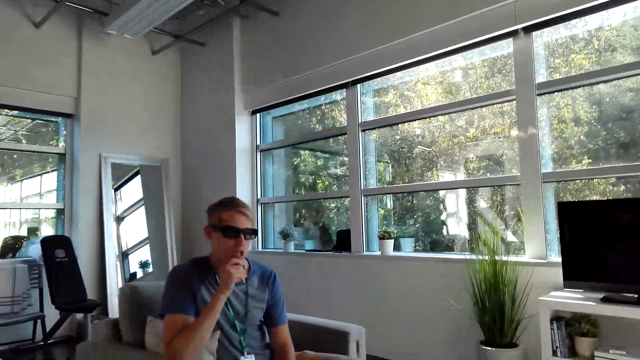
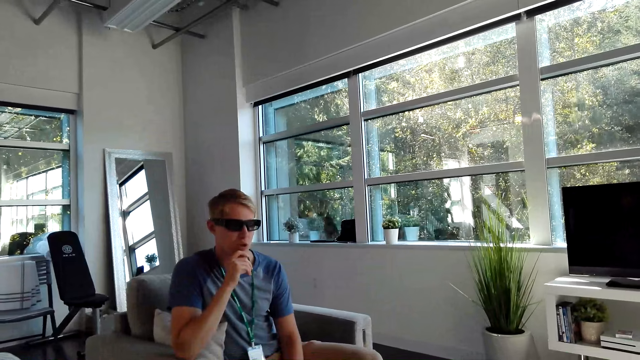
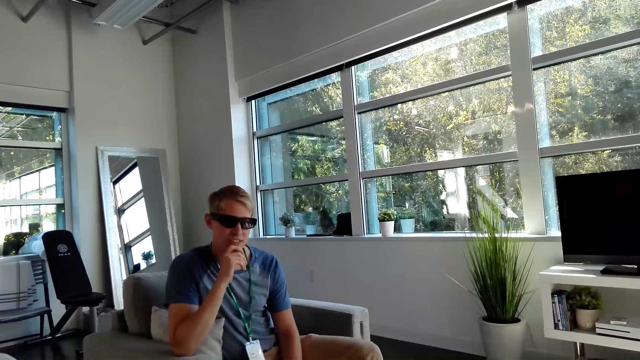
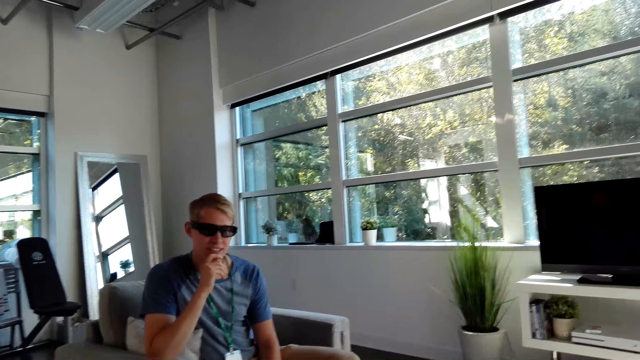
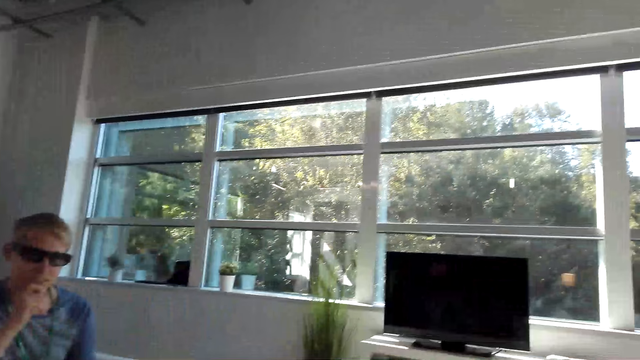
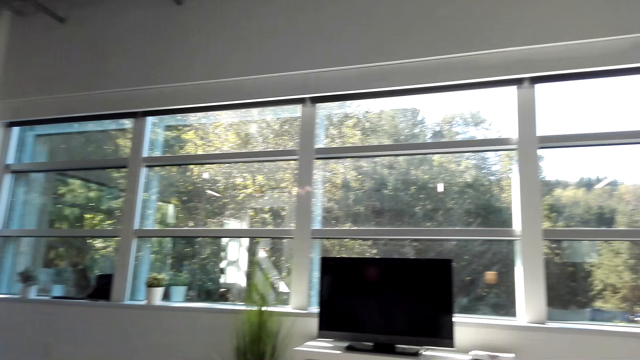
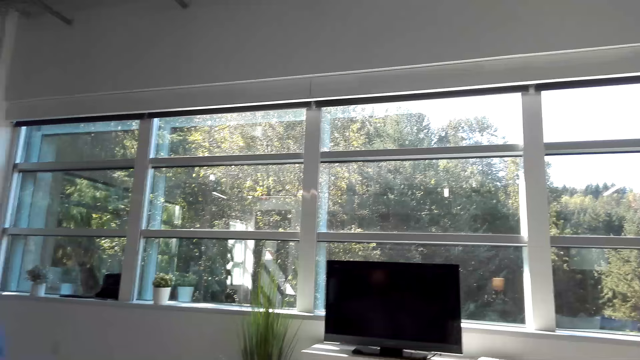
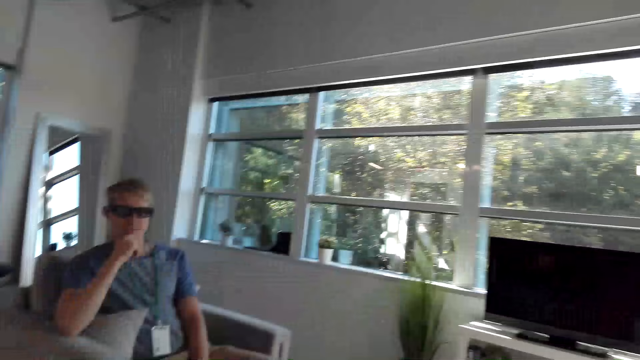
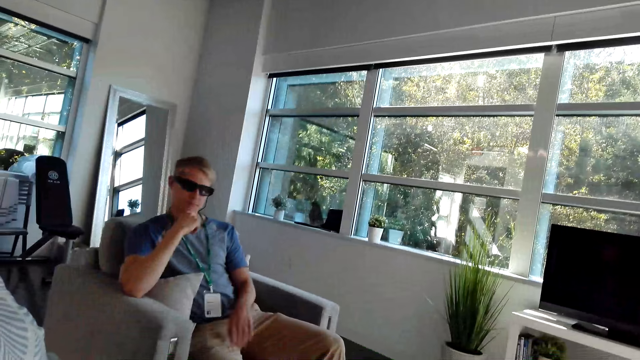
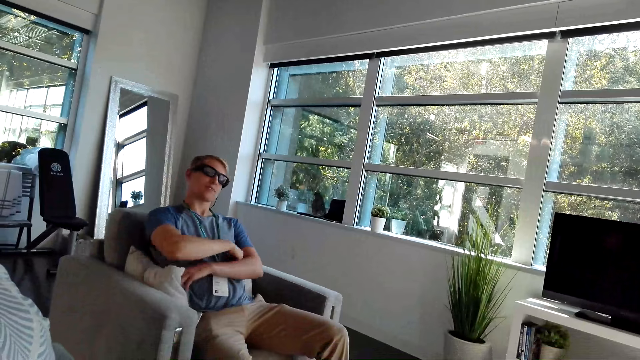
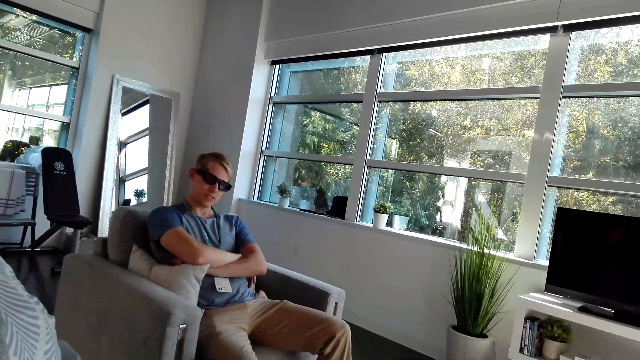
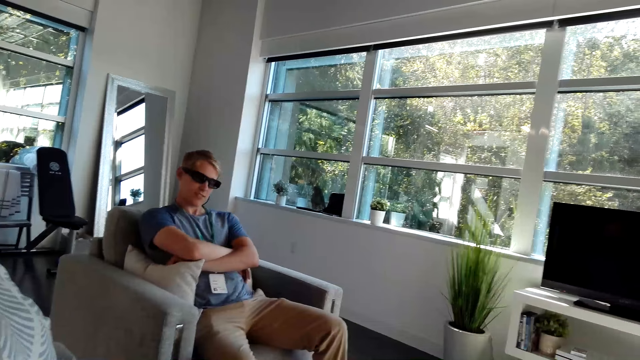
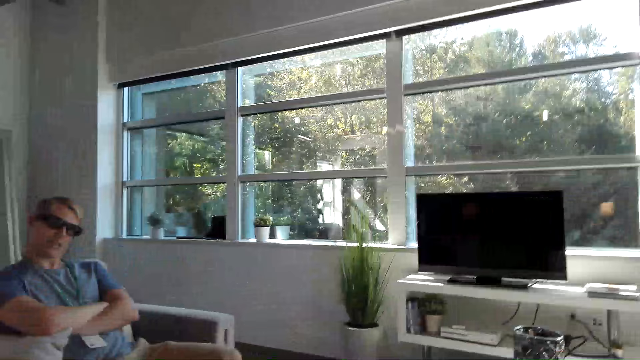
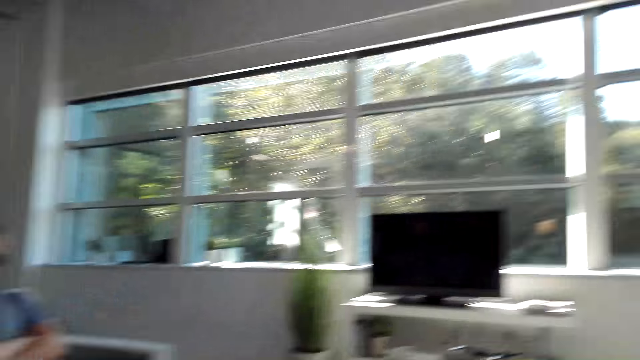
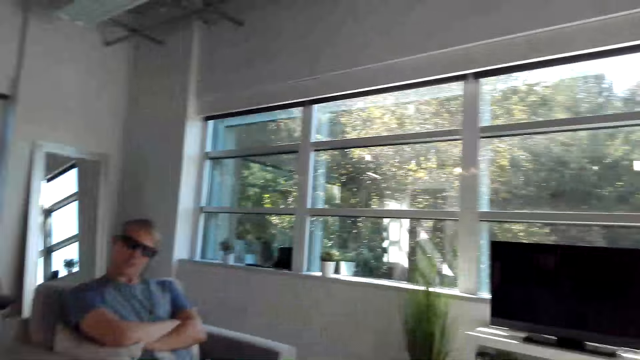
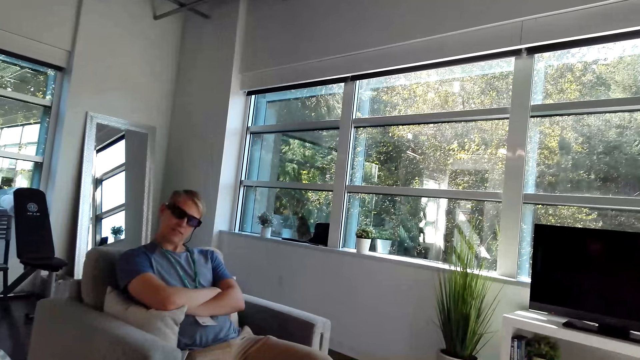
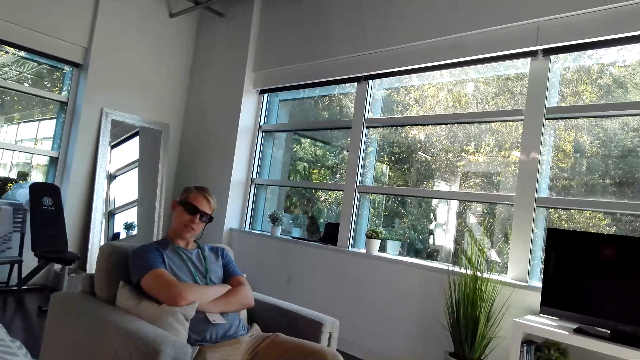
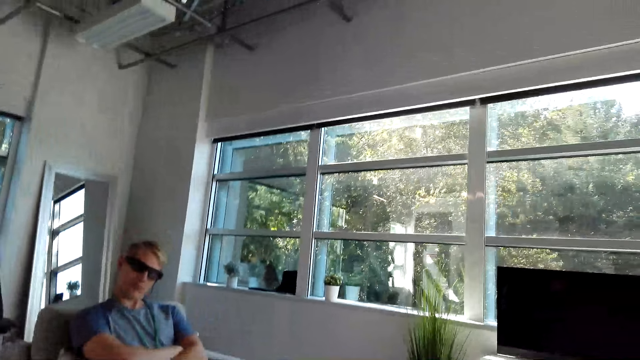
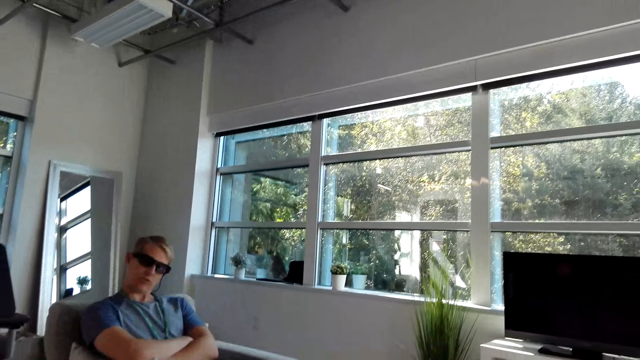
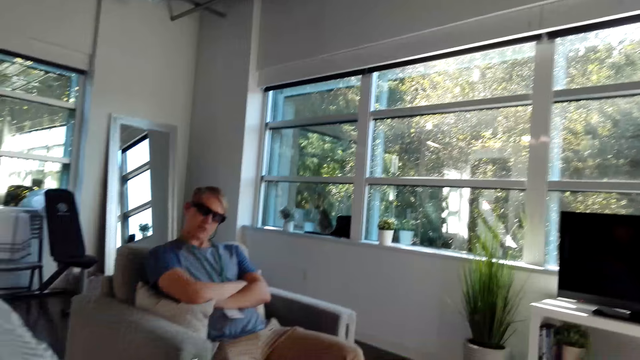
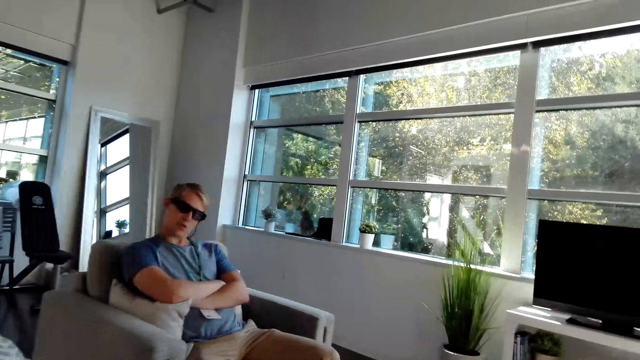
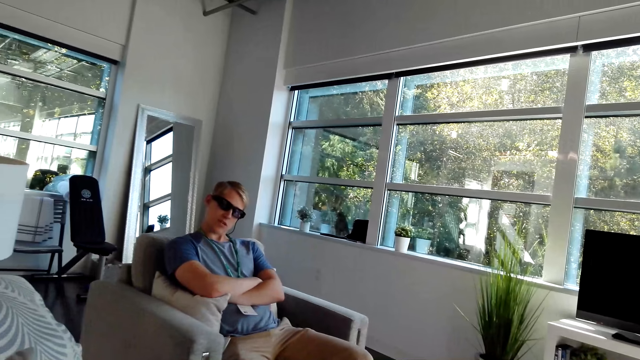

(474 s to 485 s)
A man folds his hands. The camera wearer converses with the man.

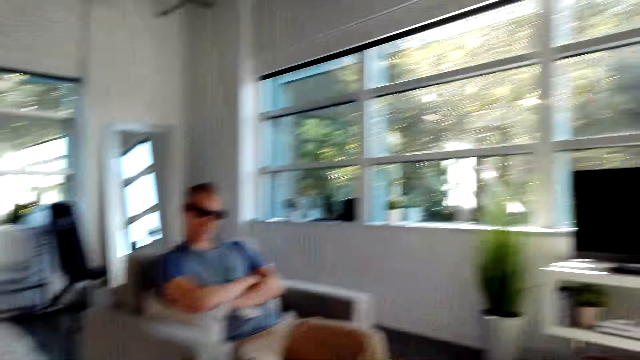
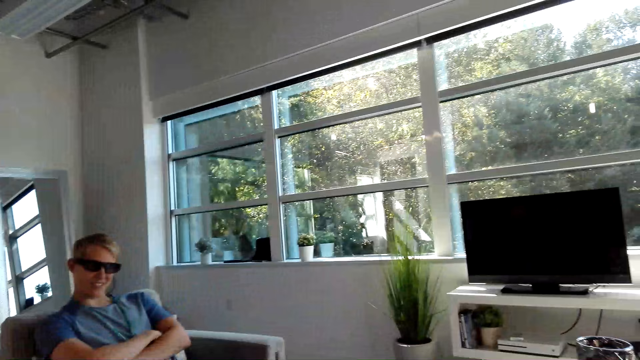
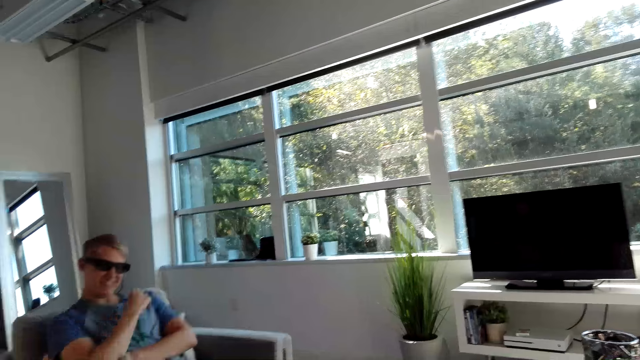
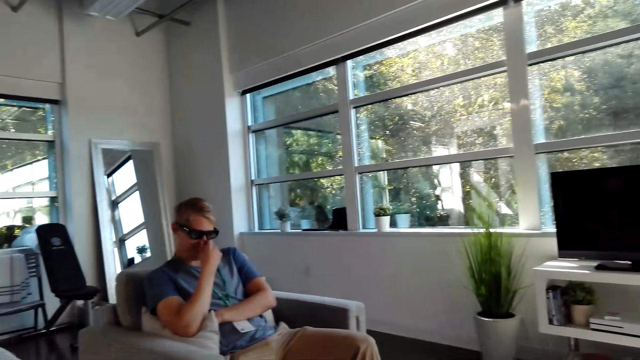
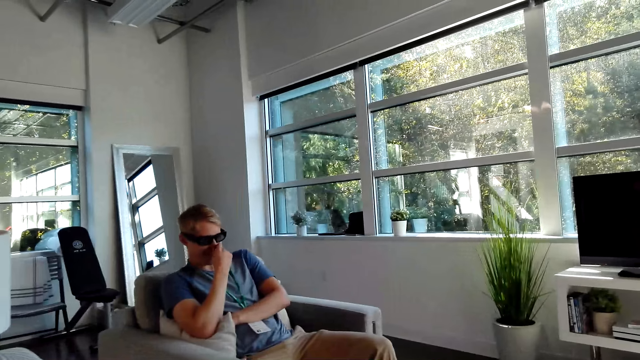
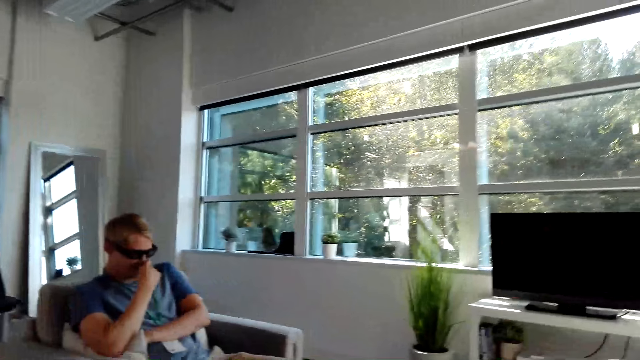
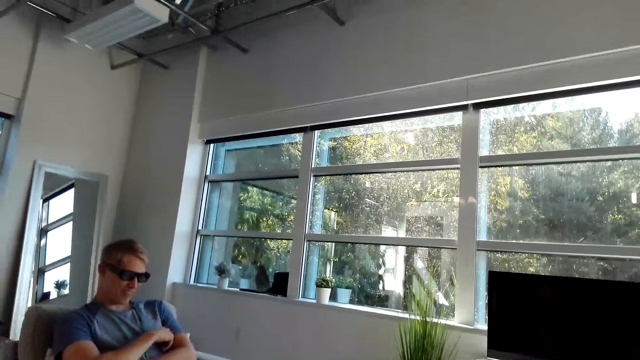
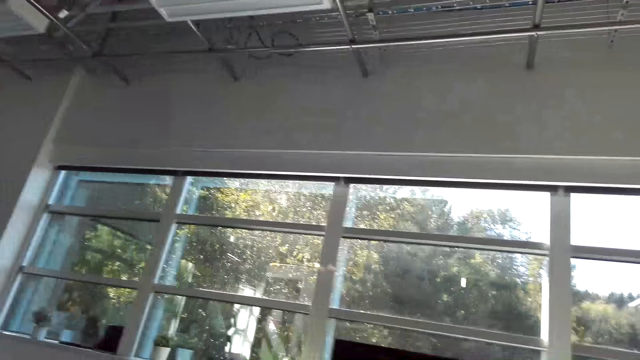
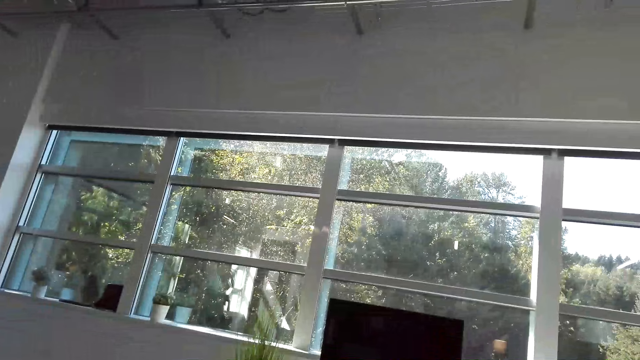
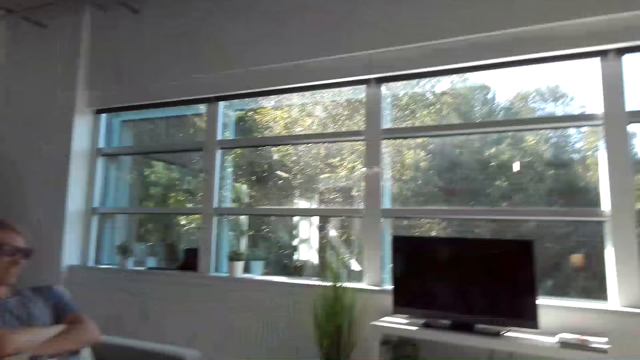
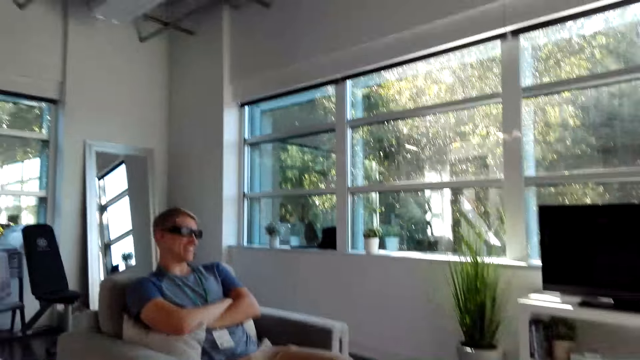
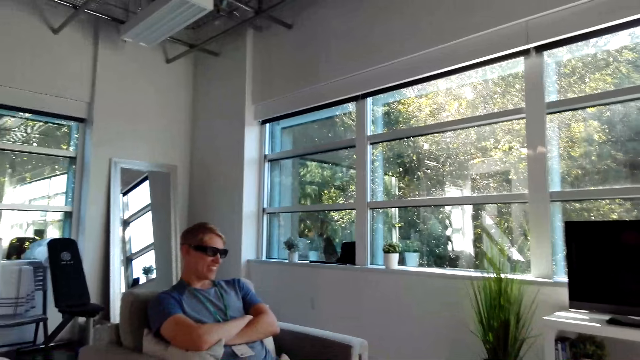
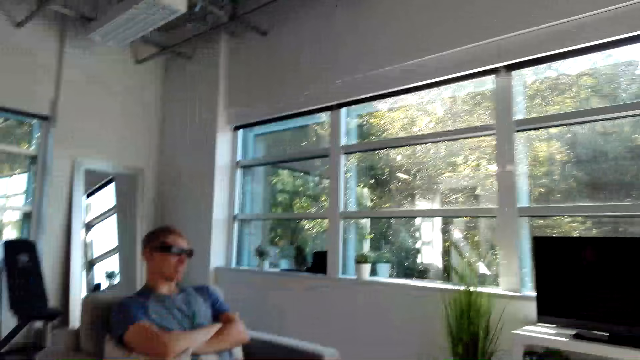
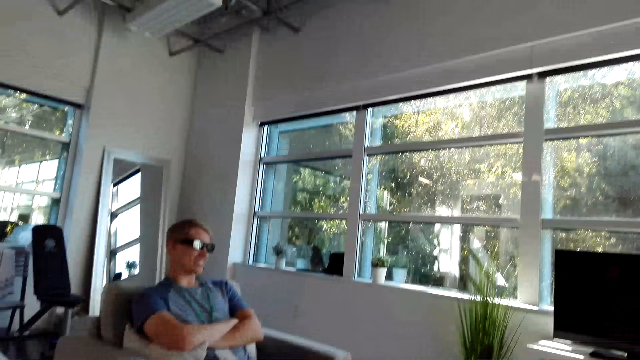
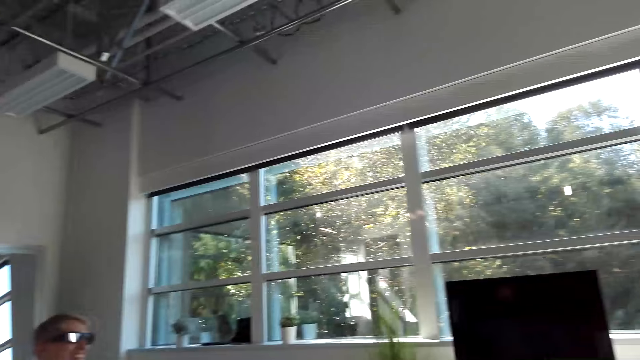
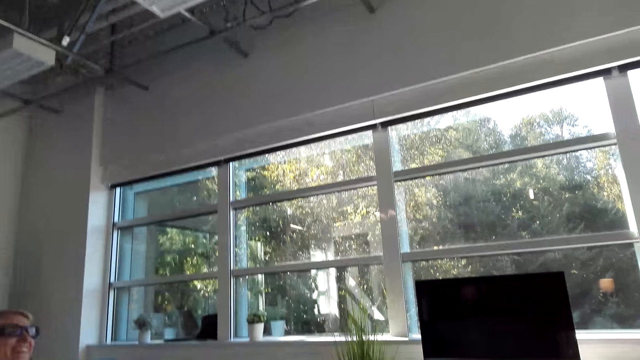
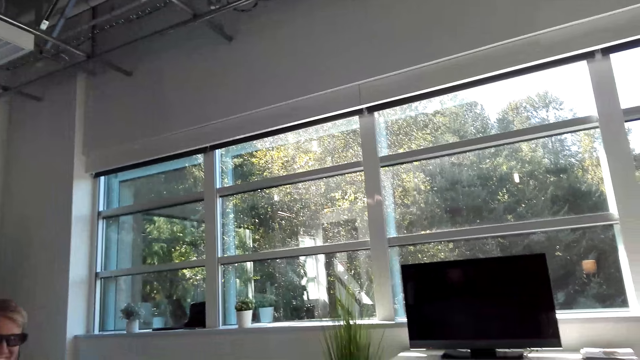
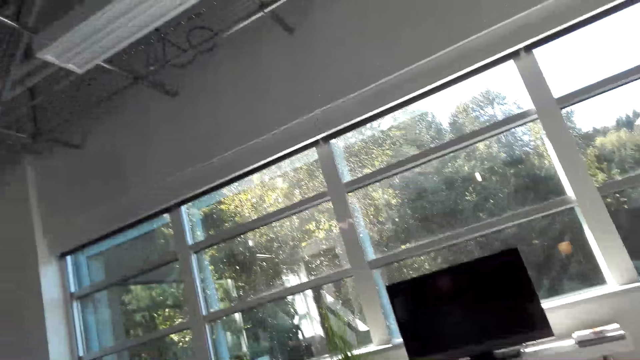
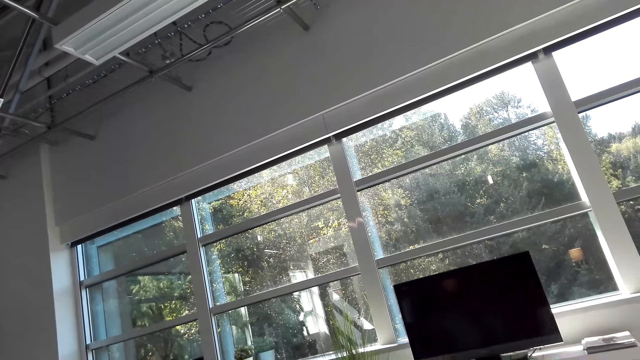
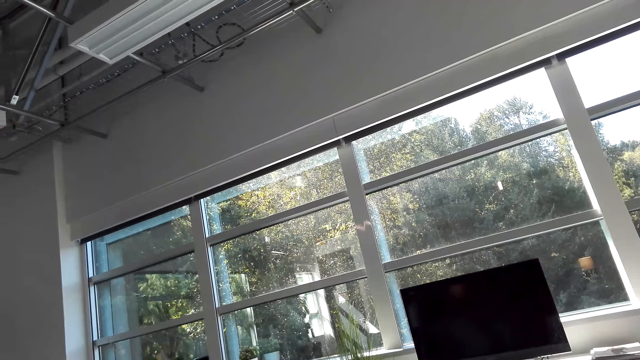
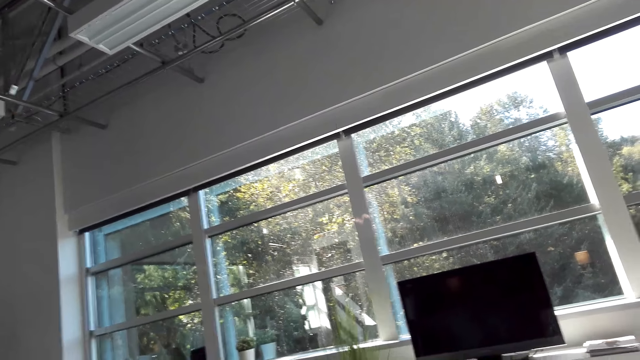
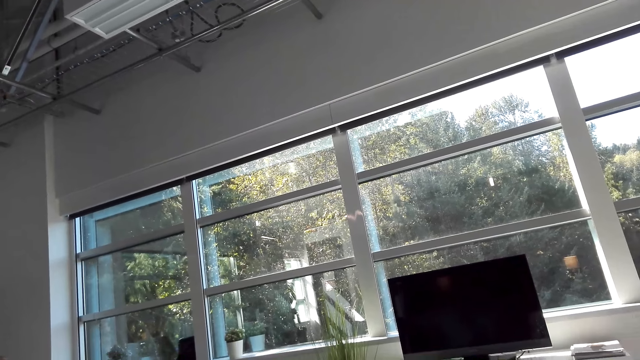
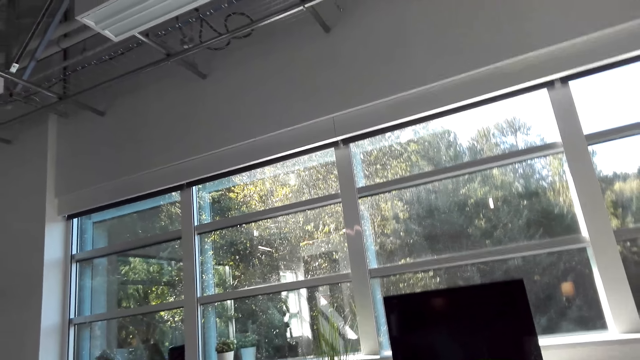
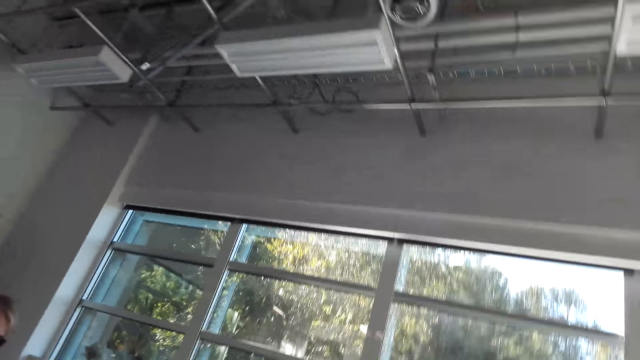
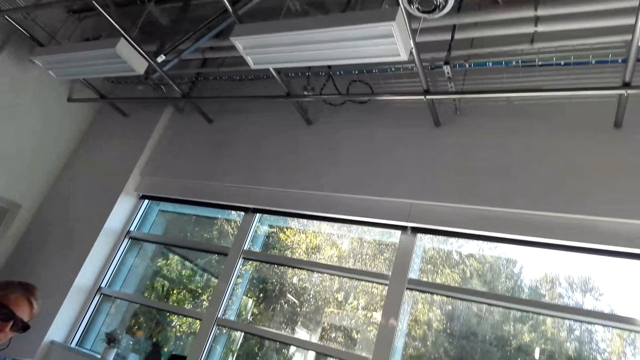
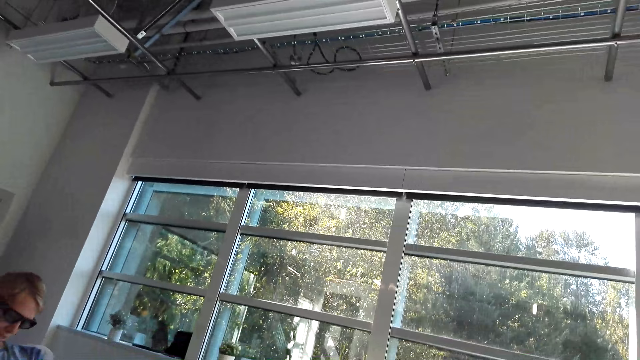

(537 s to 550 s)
A man touches his nose. The camera wearer converses with the man.
